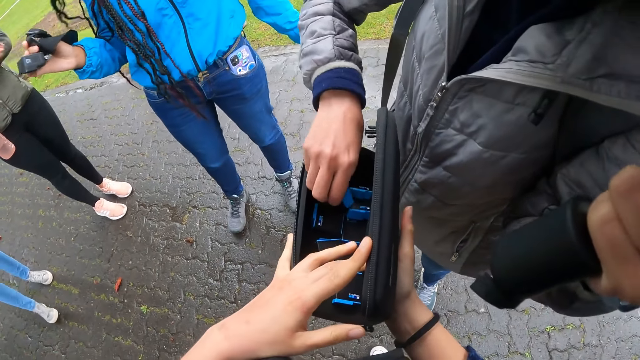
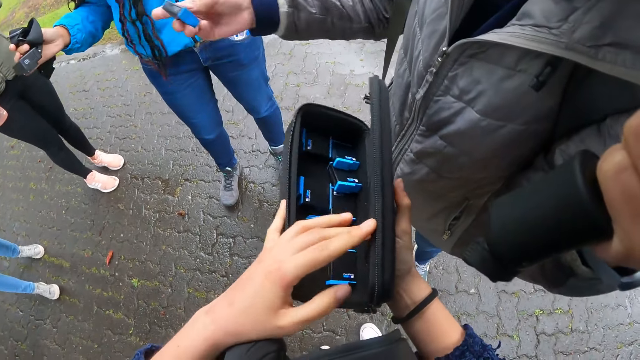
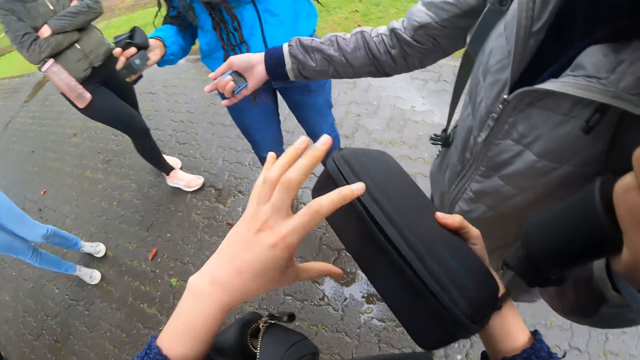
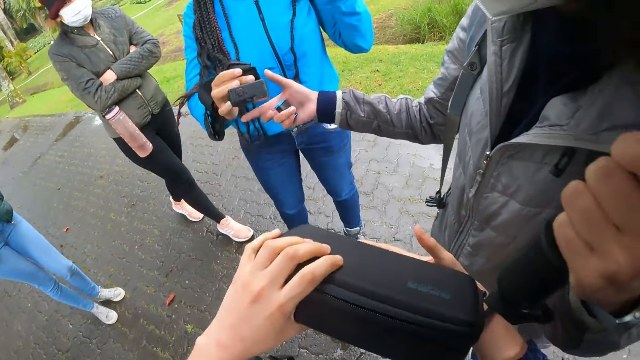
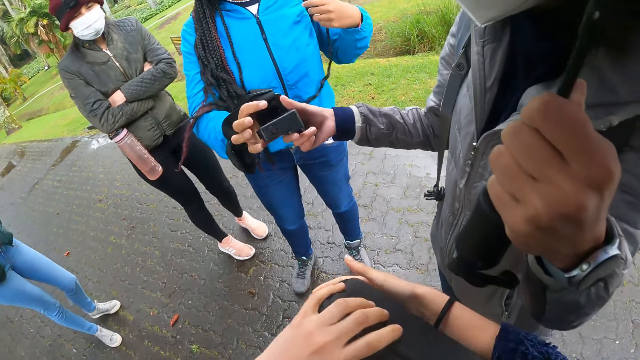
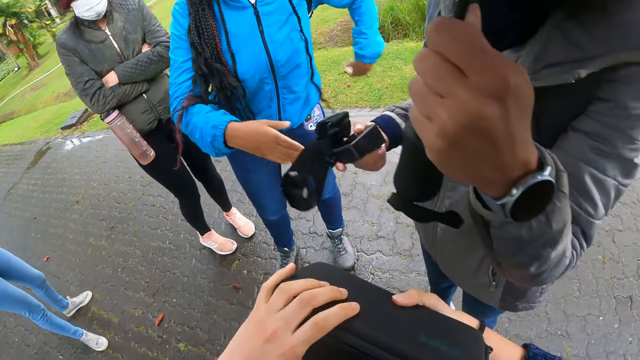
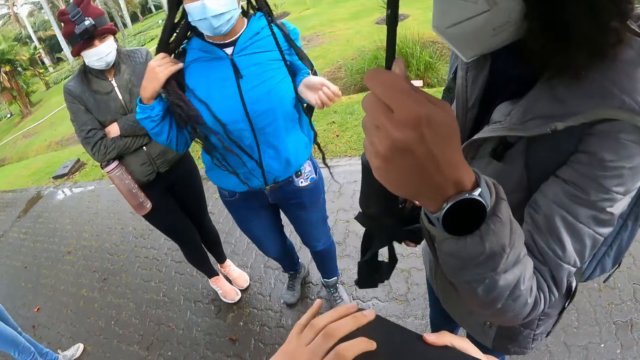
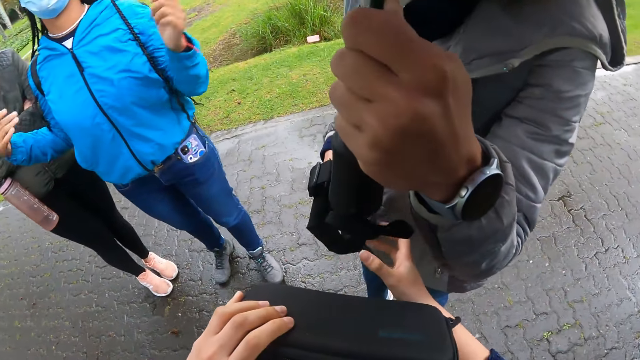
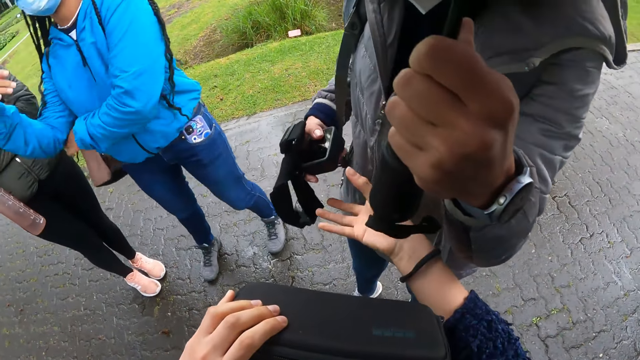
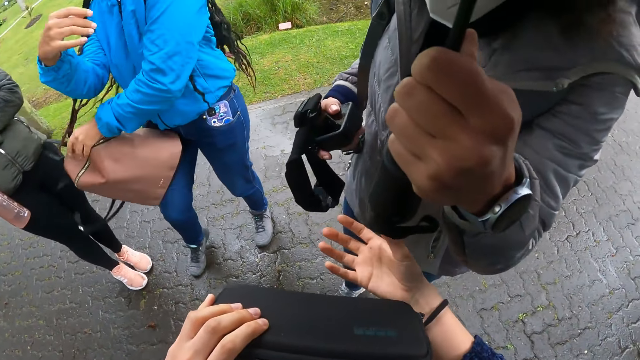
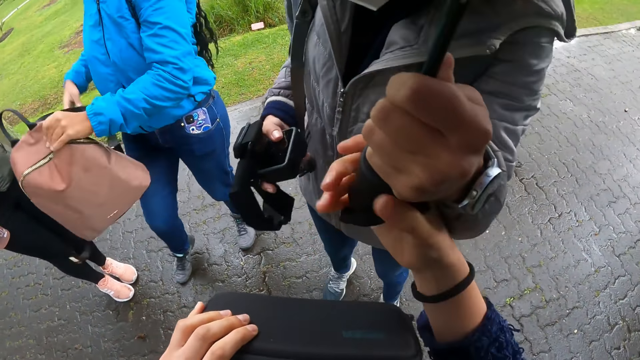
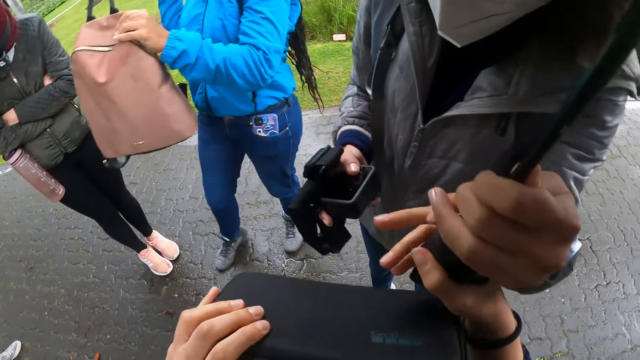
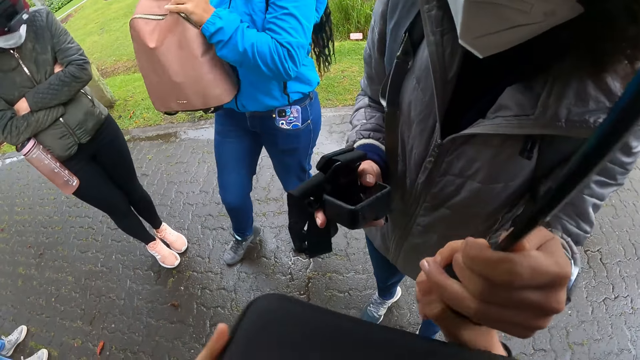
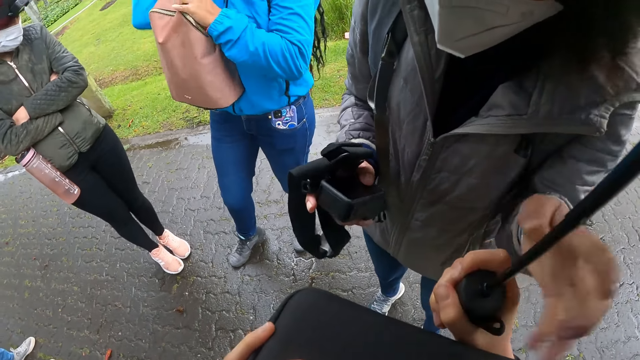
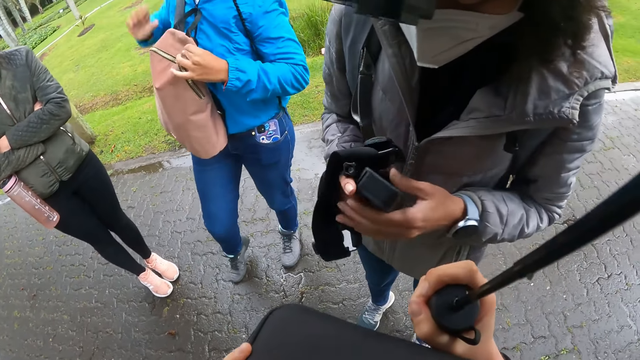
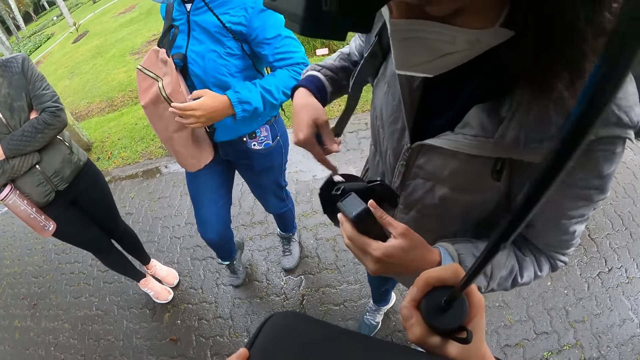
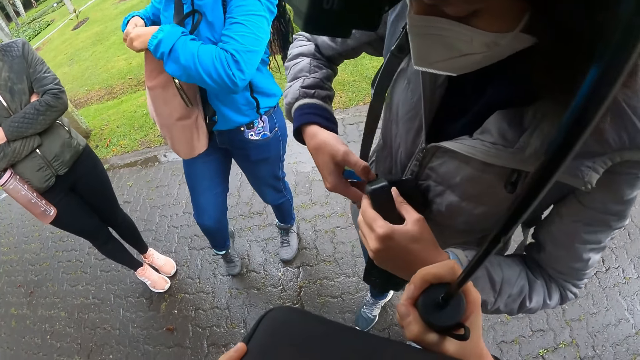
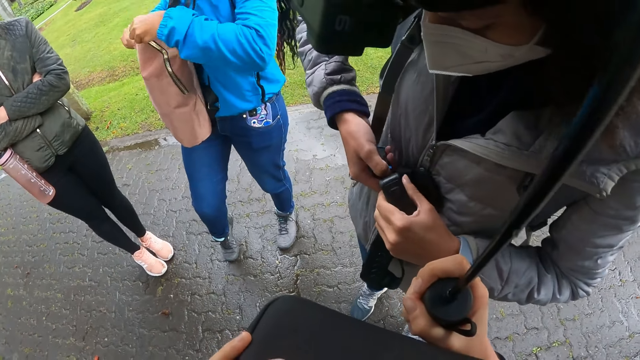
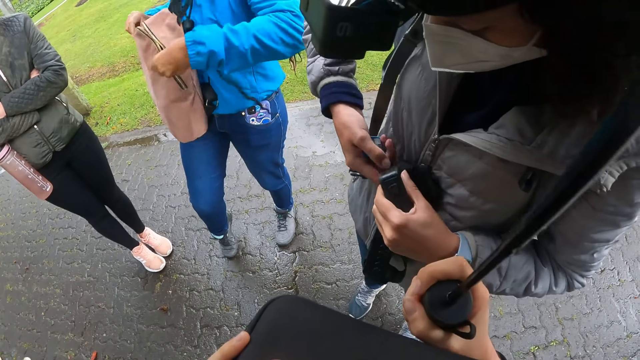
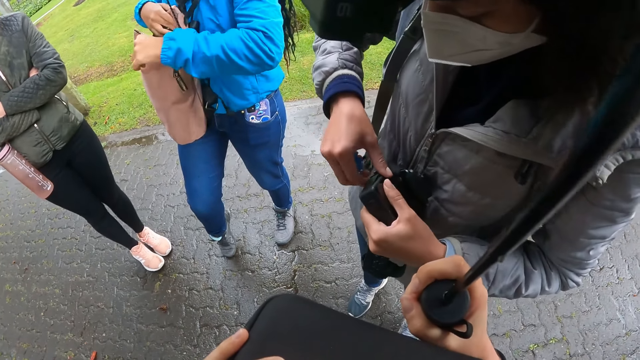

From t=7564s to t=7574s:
A woman picks up a battery from the black box in the camera wearer's hands with her right hand. The camera wearer closes the black box with his right hand. He passes the black box in his right hand to his left hand. The woman collects a camera from another woman with her right hand. The other woman removes a bag from her back with her left hand. The camera wearer moves his hands. The other woman holds the bag with her left hand. The camera wearer collects the umbrella from the first woman with his right hand. He holds the umbrella. The other woman puts the bag on her chest with her right hand. The first woman passes the camera to her left hand from her right hand. The other woman unzips the bag on her chest with her right hand. The first woman opens the battery holder of the camera in her left hand with her right hand. The other woman unzips the bag on her chest with her left hand. She holds the bag on her chest with her right hand.

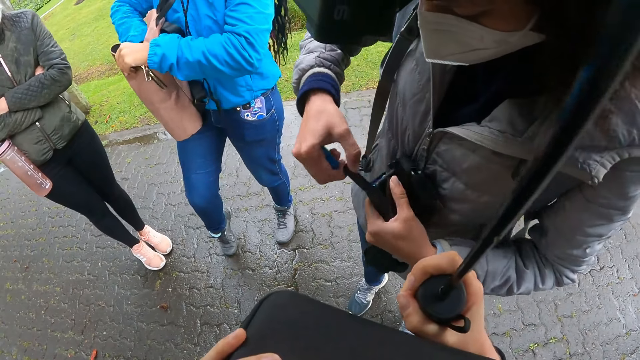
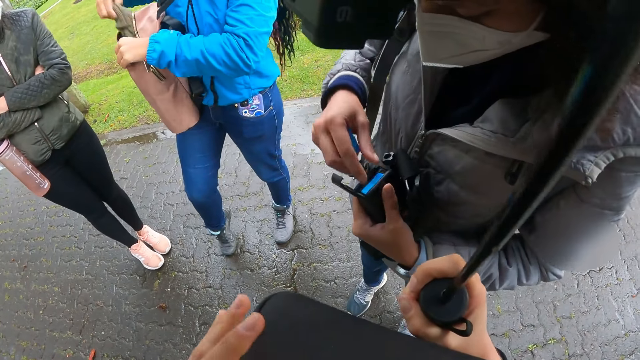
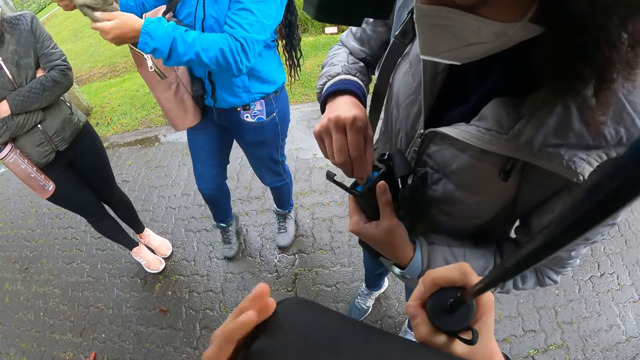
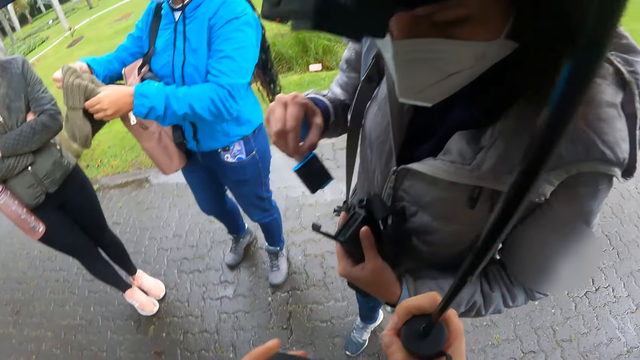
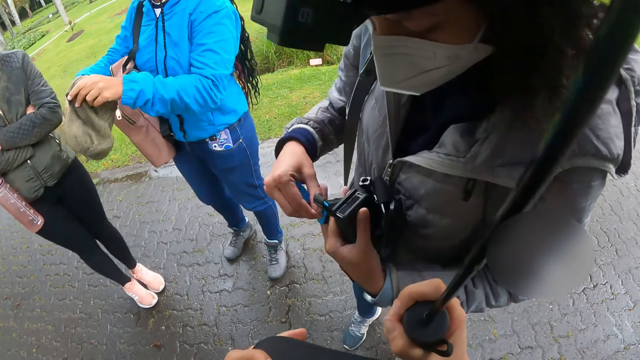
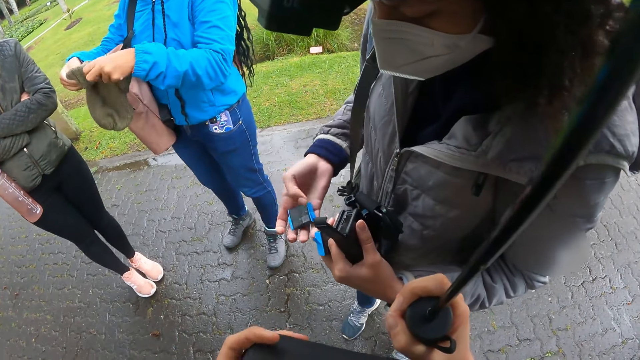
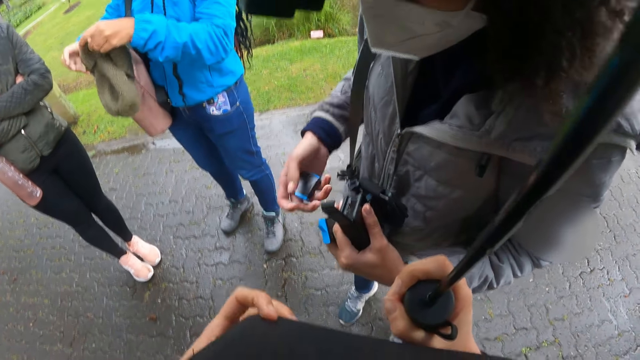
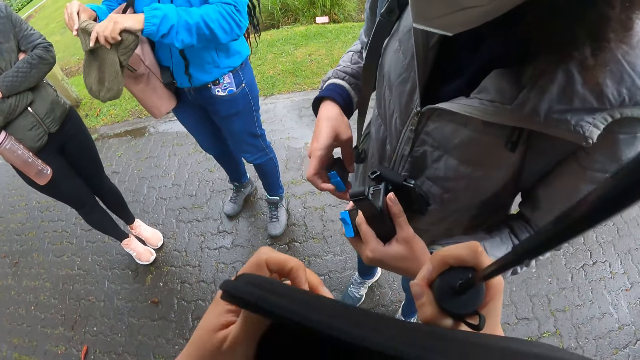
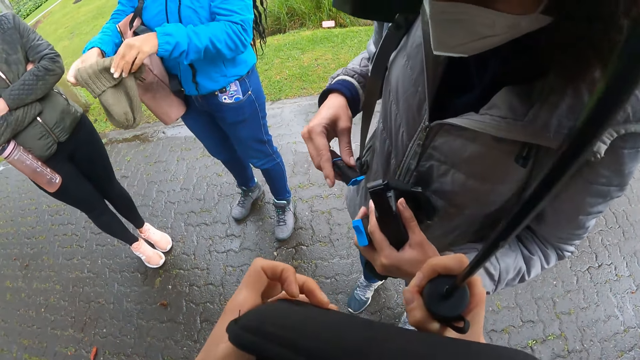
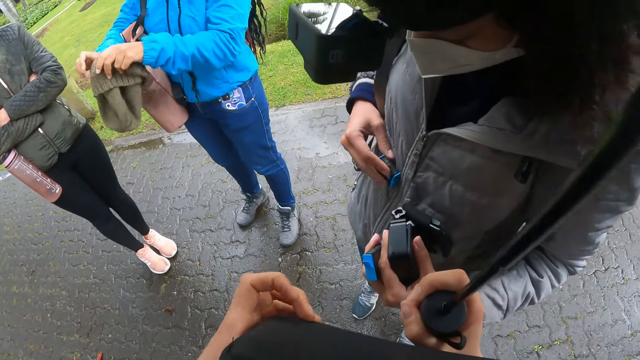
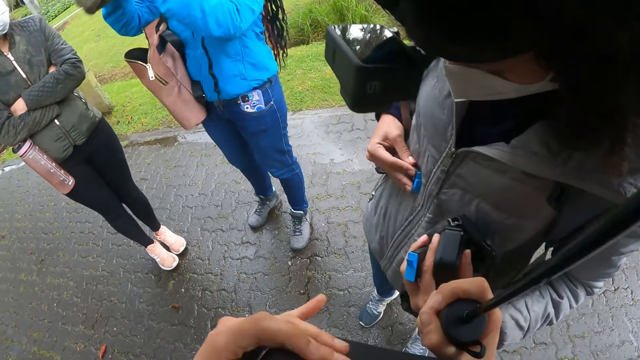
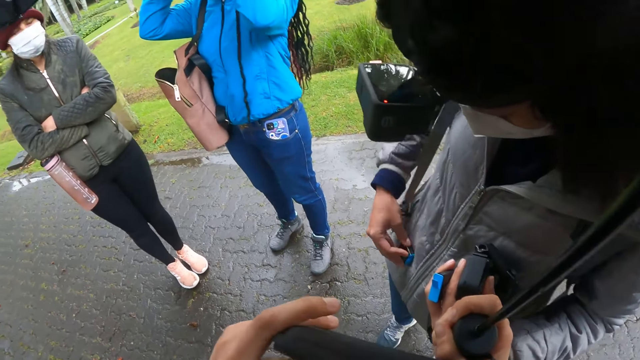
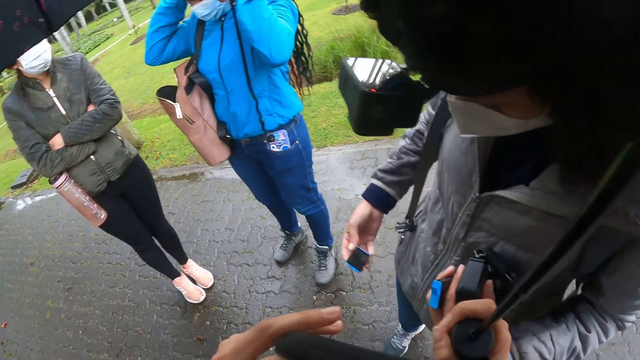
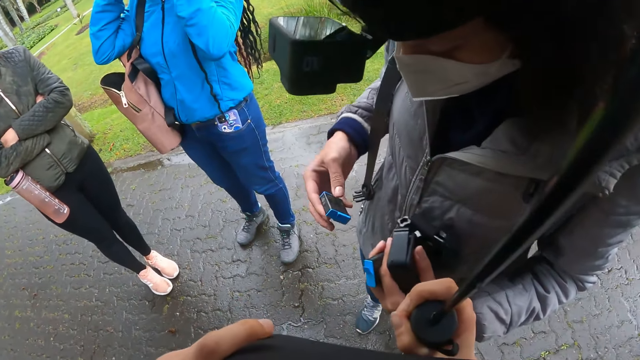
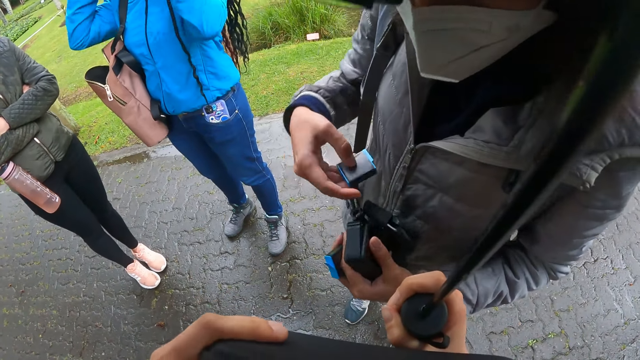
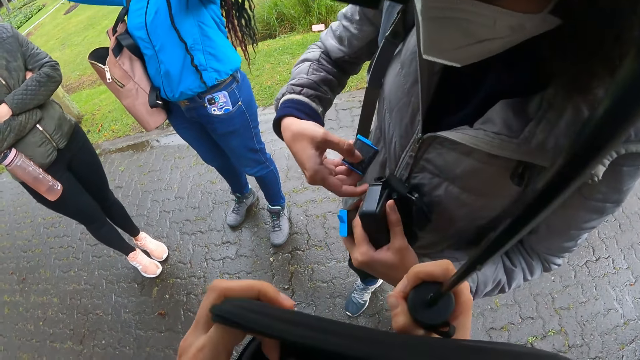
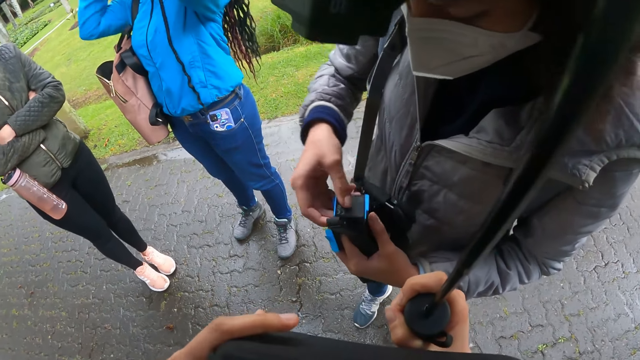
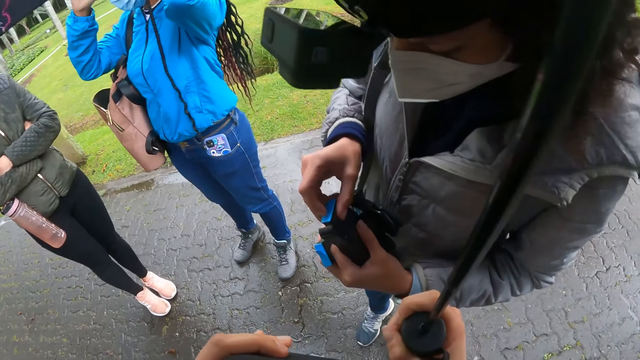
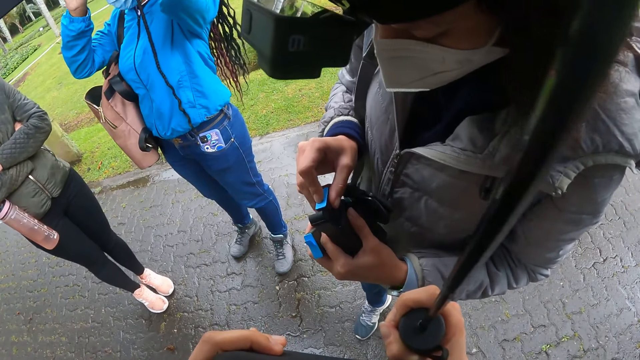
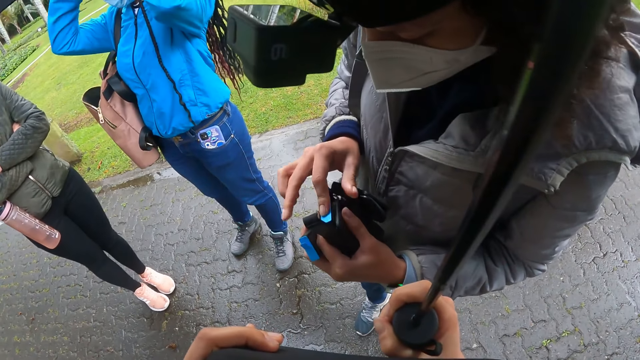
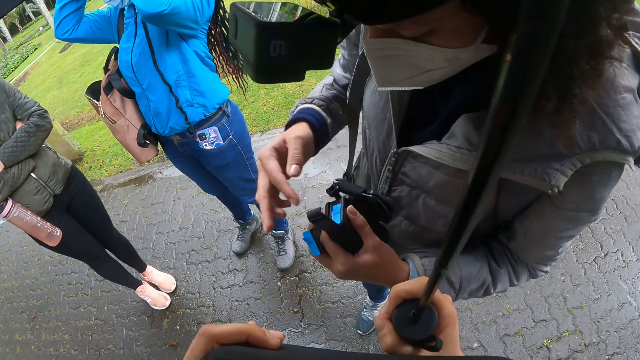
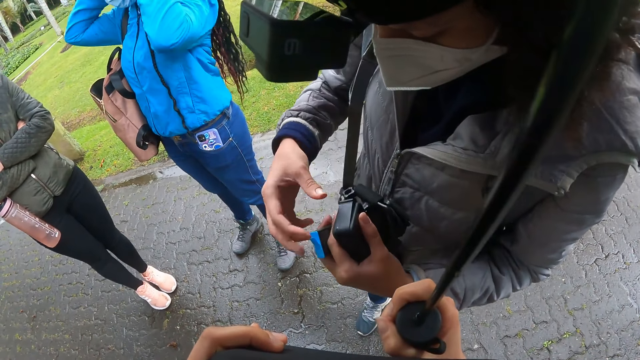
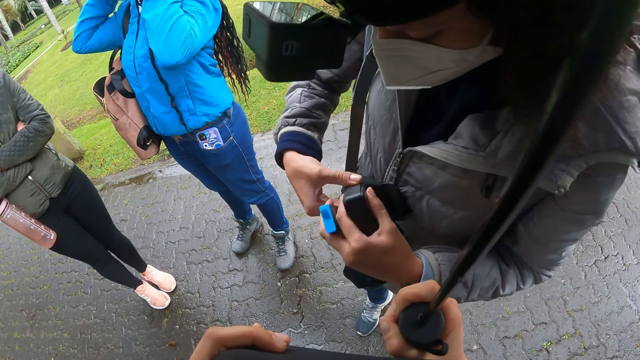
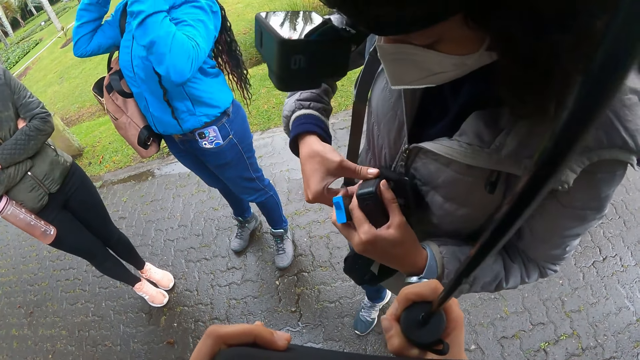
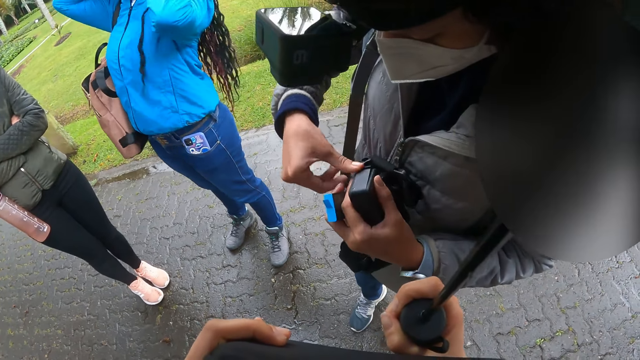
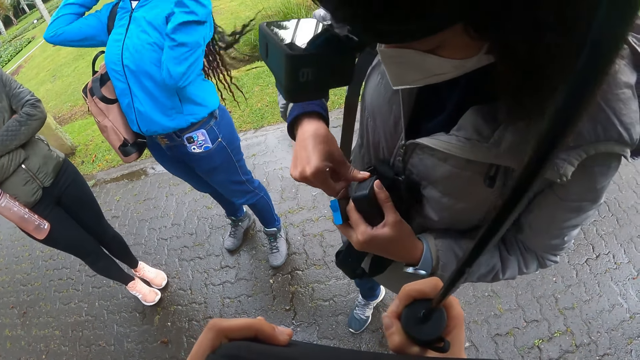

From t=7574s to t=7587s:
A woman holds the bag on her chest with her left hand. She brings out a ski hat from the bag on her chest with her right hand. Another woman removes a battery from the camera with her right hand. The first woman holds the ski hat with both hands. The other woman passes the battery from her right hand to her left hand. She wipes the battery on her jacket with her right hand. The first woman wears the head warmer on her head with both hands. The other woman opens the battery compartment of the camera with her right hand. She places the battery inside the battery compartment of the camera with her right hand. She closes the battery compartment of the camera with her right hand.
